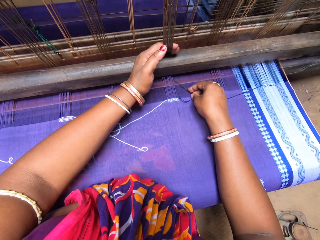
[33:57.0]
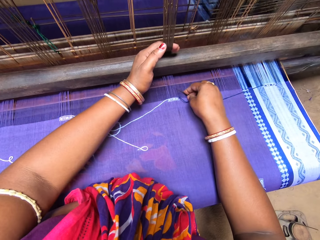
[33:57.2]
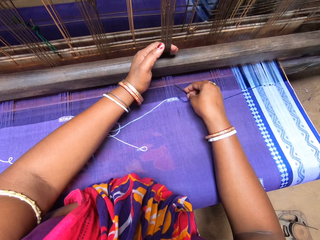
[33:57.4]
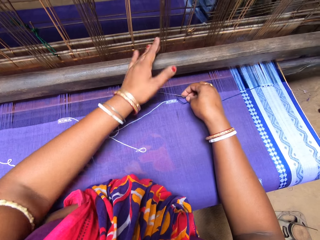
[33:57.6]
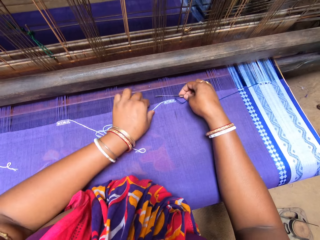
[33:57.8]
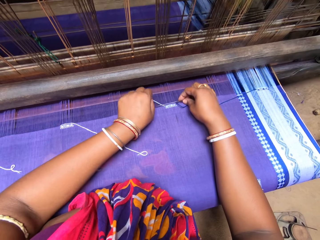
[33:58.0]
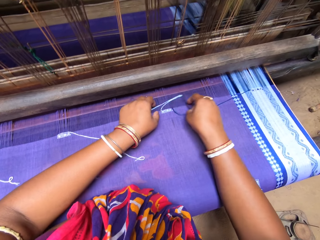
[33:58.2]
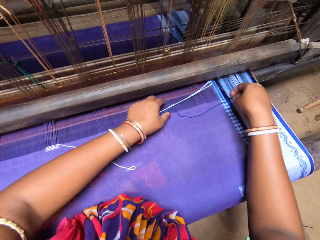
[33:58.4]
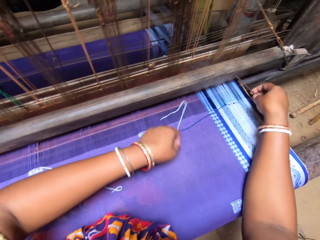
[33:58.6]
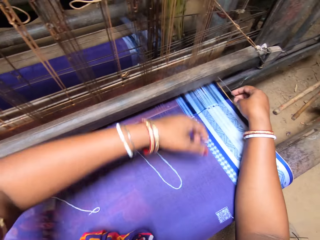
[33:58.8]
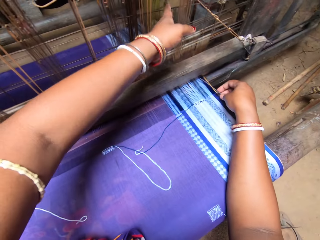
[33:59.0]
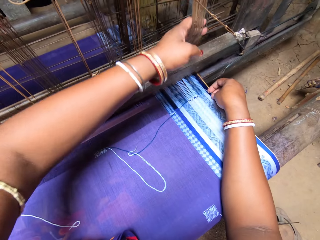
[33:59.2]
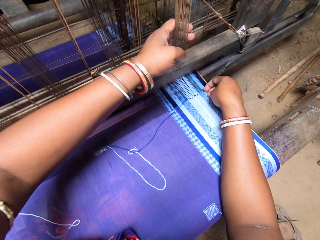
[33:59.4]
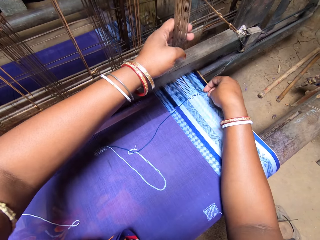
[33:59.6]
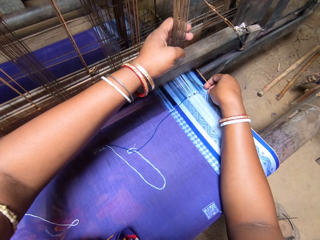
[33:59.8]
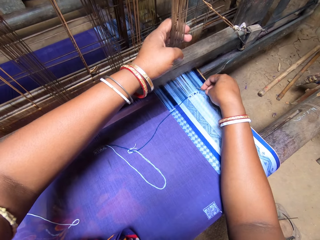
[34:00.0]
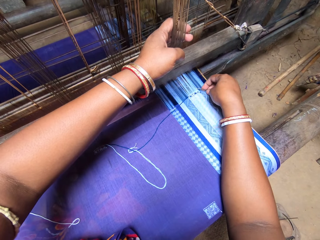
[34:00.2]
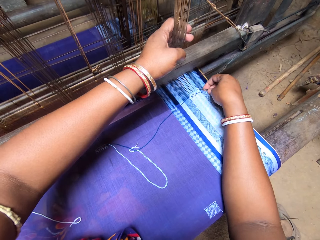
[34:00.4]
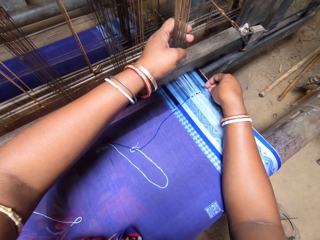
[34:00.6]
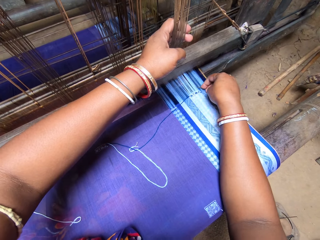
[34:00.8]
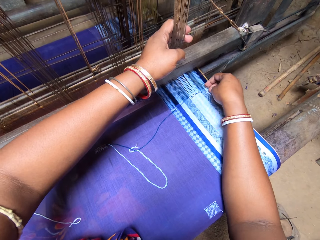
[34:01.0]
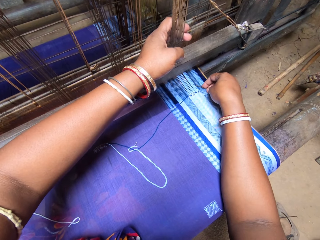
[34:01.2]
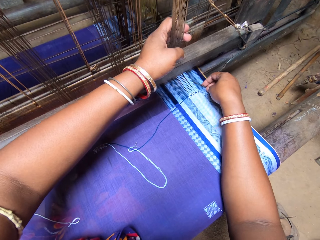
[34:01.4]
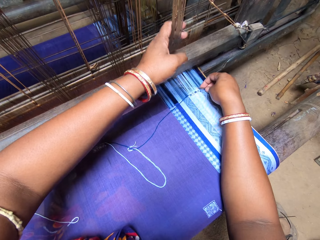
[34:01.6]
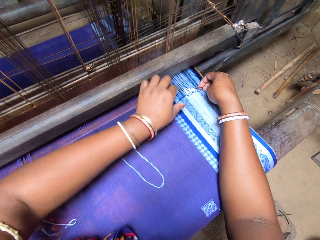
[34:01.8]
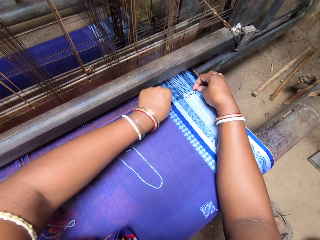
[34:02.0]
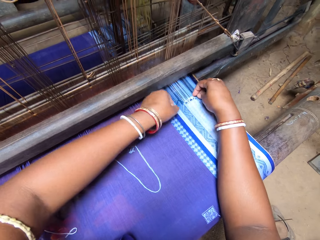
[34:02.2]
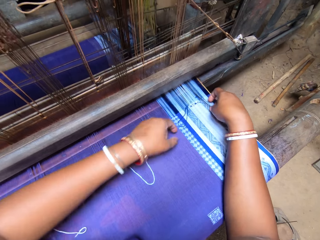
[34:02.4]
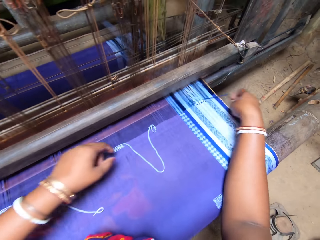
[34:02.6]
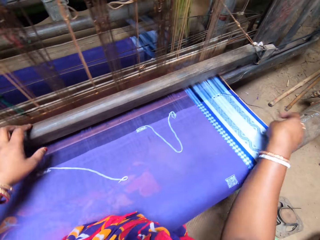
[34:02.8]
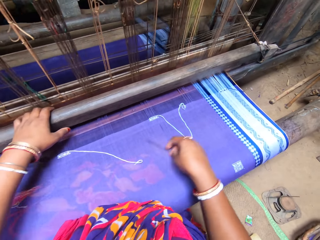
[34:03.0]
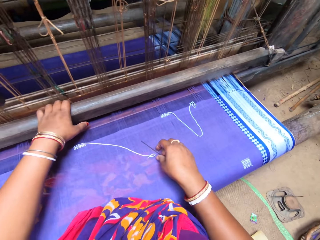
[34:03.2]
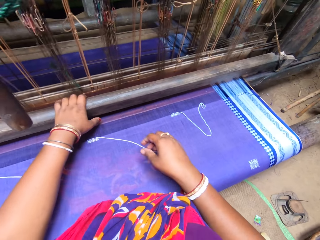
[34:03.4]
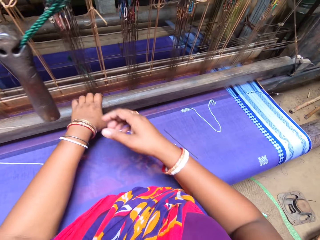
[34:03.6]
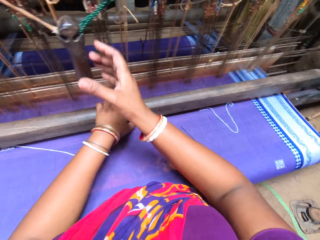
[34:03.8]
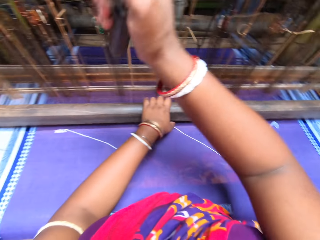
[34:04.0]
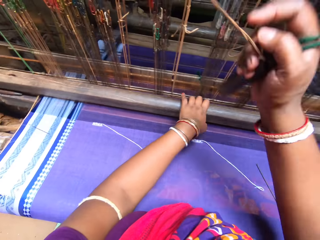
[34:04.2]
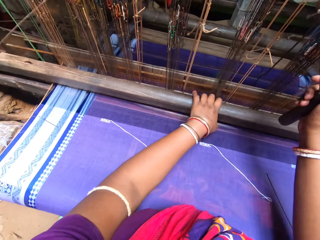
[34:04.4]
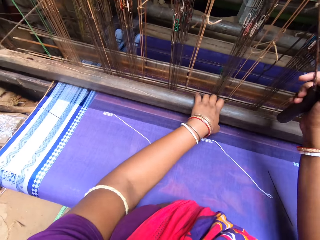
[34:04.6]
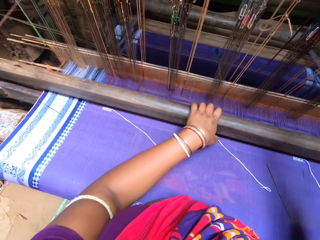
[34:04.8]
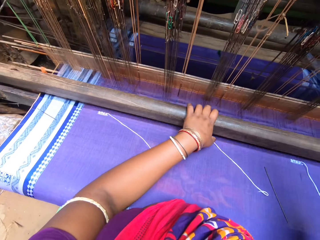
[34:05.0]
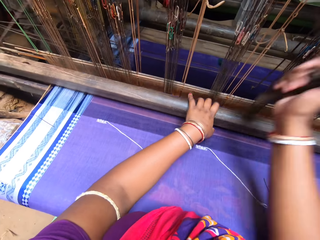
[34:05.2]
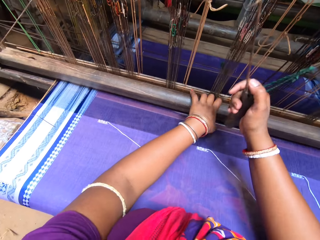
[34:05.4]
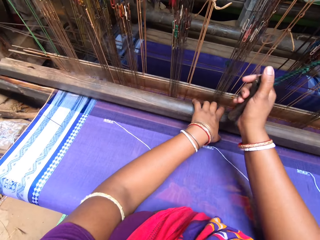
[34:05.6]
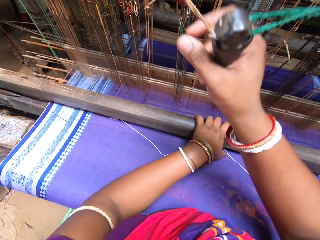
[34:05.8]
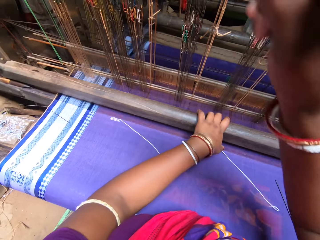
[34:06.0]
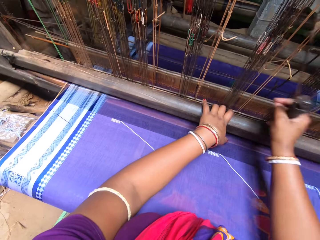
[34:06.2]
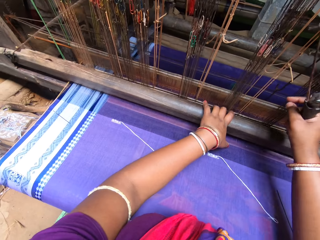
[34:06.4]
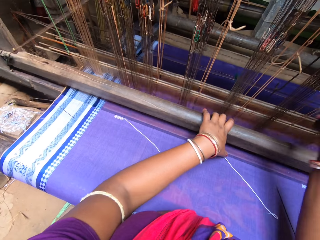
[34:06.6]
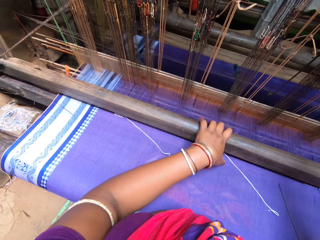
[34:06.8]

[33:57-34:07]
The camera wearer inserts the needle in the warp yarns. She picks the double length thread from the cloth with her left hand. She adjusts the position of the thread and fixes the double length thread inside the warp with the needle in her right hand. She pulls the reed or heddles with her left hand. She puts the needle inside the warp with her right hand. She fixes the double length thread inside the warp with the needle in her right hand. She adjusts the position of the thread. She pulls the beater with her left hand. She places the needle on the cloth with her right hand. She weaves with the loom. She pulls the grip with her right hand.

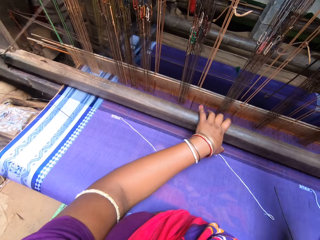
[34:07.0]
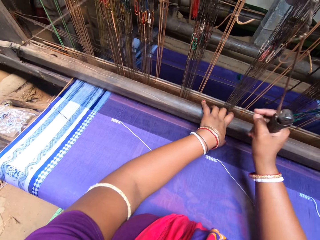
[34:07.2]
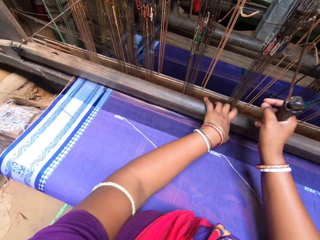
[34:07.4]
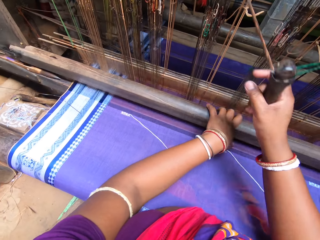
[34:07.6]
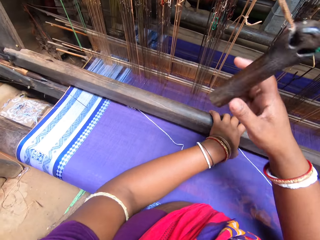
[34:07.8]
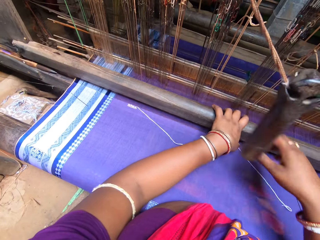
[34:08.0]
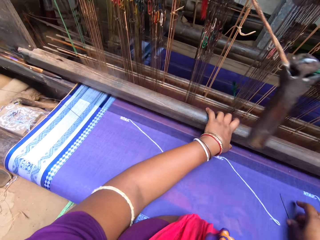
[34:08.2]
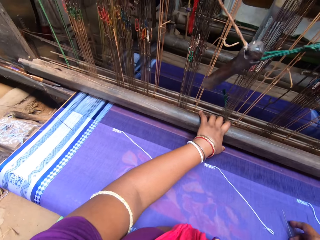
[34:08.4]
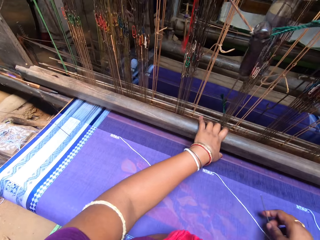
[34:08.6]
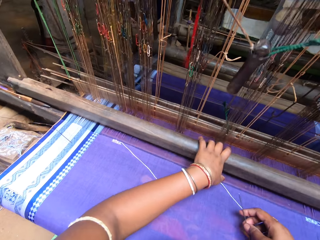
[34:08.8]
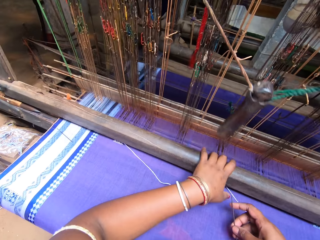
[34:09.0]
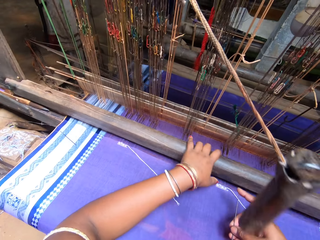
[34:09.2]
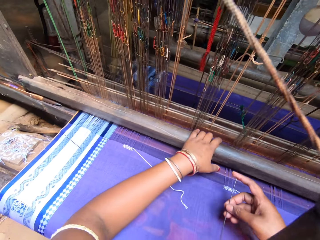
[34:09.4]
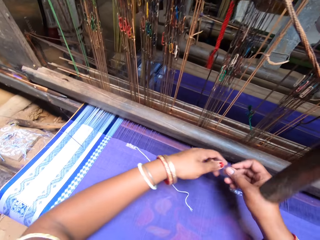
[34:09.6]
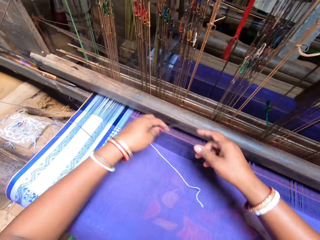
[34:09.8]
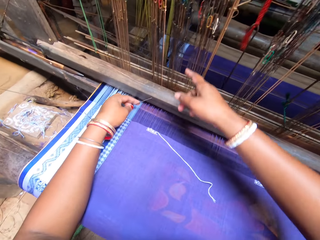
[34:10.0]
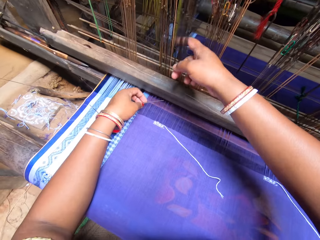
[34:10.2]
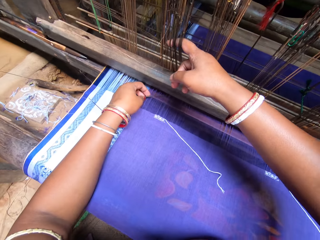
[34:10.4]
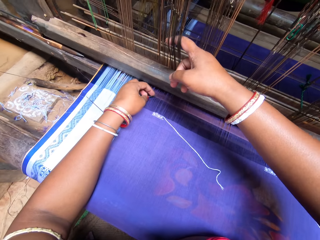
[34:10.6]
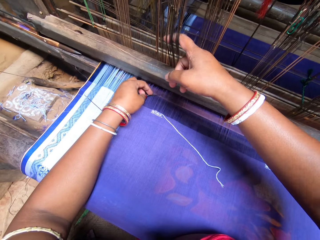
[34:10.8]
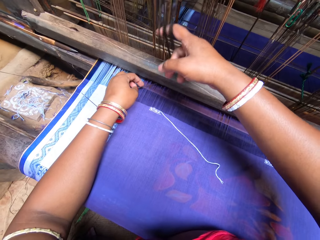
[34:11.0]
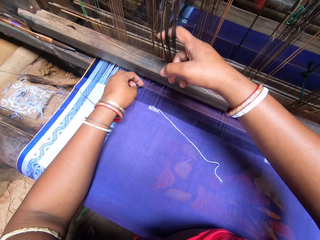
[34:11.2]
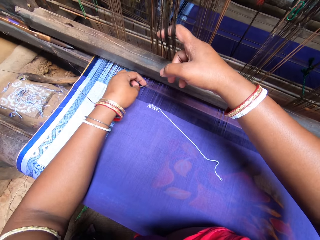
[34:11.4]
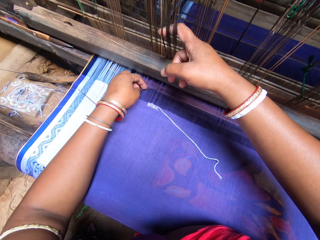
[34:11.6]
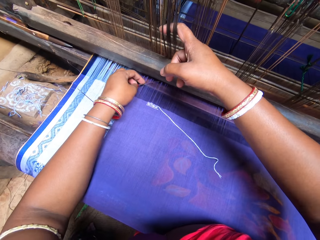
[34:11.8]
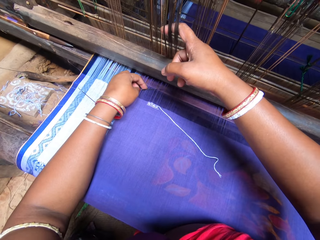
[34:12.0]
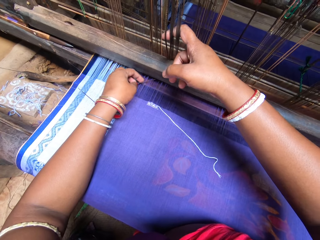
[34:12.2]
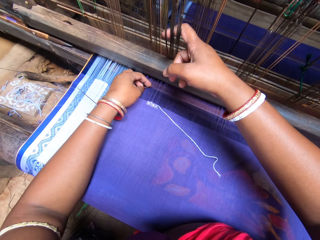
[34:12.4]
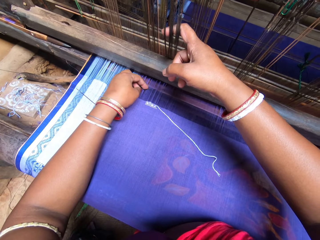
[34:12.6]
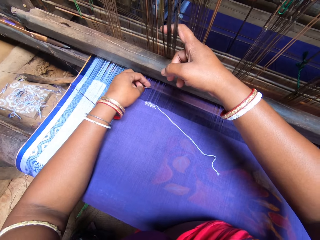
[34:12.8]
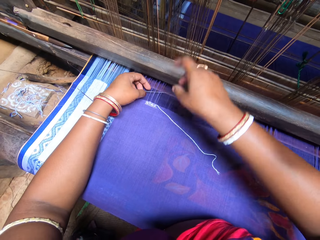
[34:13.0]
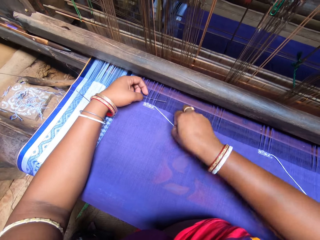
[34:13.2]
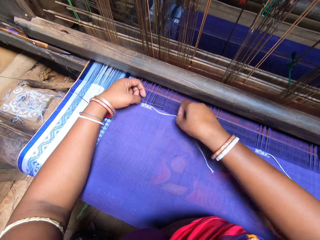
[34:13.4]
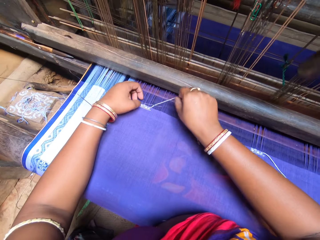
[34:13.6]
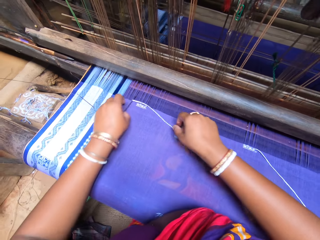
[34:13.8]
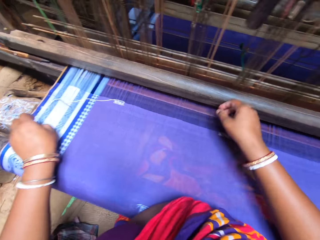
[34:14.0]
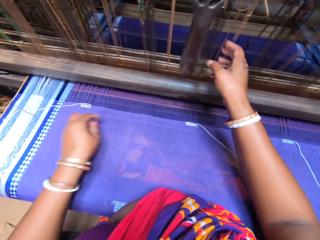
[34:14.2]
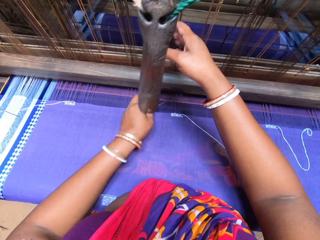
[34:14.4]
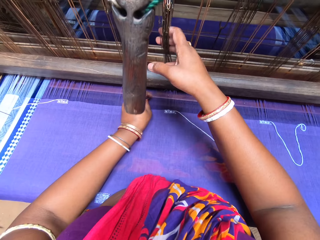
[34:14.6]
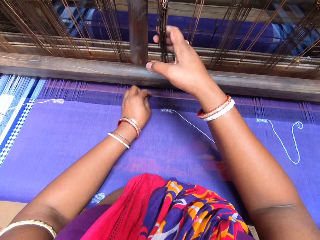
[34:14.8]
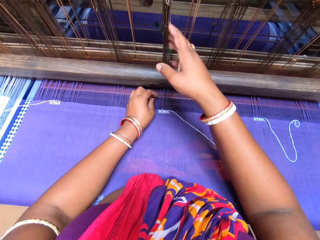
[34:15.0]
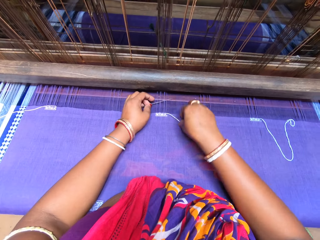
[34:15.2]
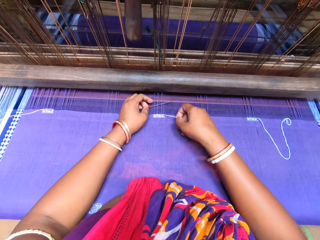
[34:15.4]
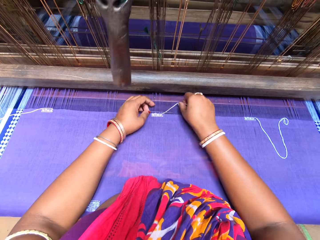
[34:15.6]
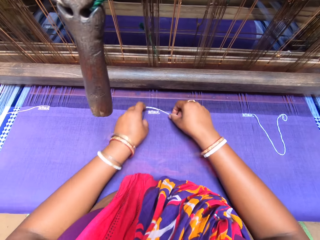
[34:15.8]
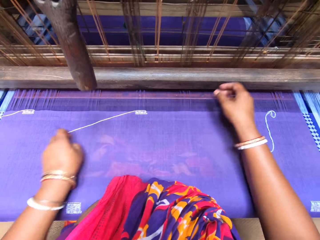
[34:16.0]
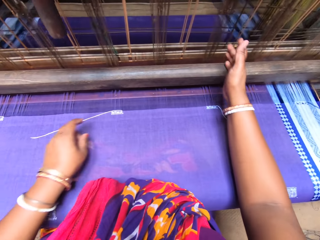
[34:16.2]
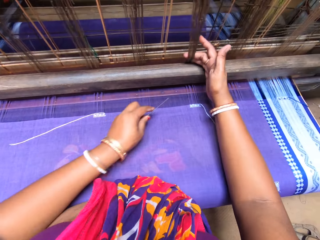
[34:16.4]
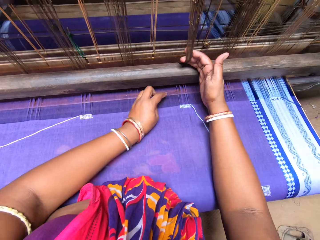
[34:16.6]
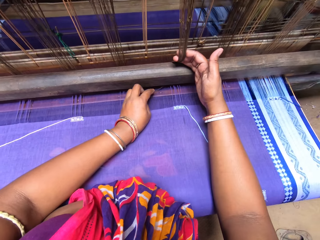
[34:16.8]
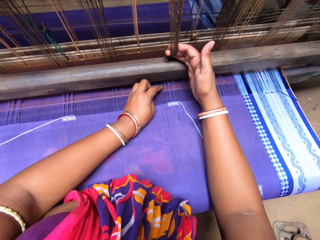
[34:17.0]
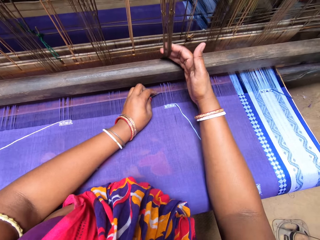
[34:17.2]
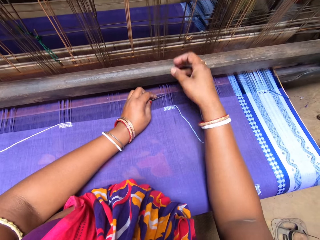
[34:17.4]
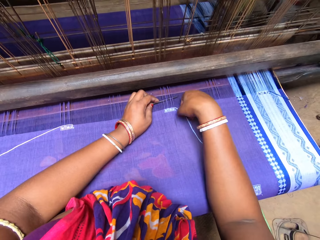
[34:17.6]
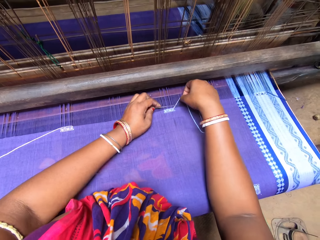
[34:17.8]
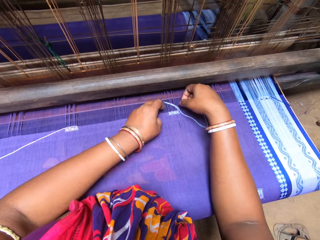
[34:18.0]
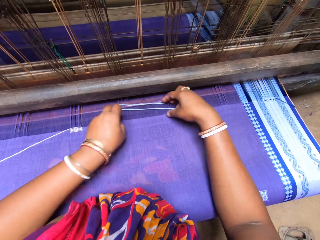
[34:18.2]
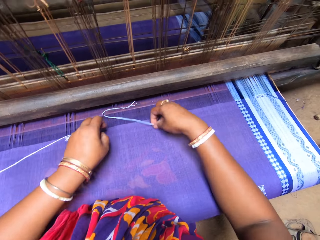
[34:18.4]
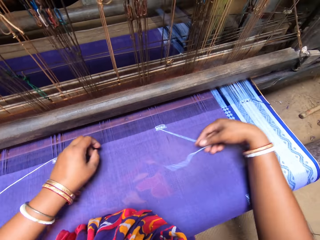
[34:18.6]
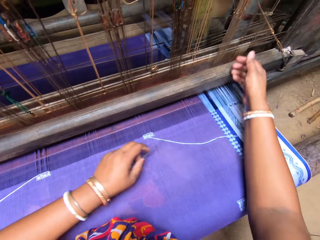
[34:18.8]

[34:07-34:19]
The camera wearer picks the needle from the cloth with her right hand. She places the needle in her left hand. She pulls the beater or heddles with her right hand. She puts the needle inside the warp with her left hand. She picks the double length thread from the cloth with her right hand. She adjusts the position of the thread and fixes the double length thread inside the warp with the needle in her left hand. She pulls the beater with her right hand. She puts the needle inside the warp with her left hand. She picks the double length thread from the cloth with her right hand. She adjusts the position of the thread and fixes the double length thread inside the warp with the needle in her left hand. She pulls the beater with her right hand. She puts the needle inside the warp with her left hand. She picks the double length thread from the cloth with her right hand. She adjusts the position of the thread and fixes the double length thread inside the warp with the needle in her left hand.
